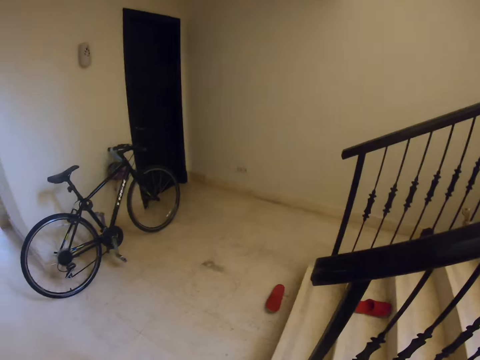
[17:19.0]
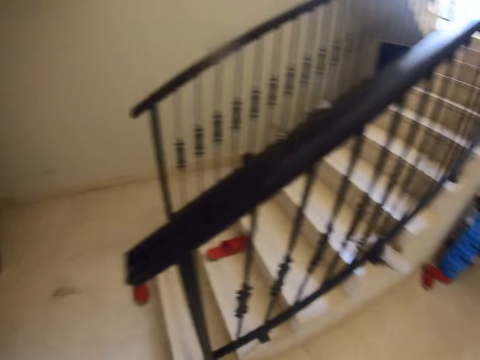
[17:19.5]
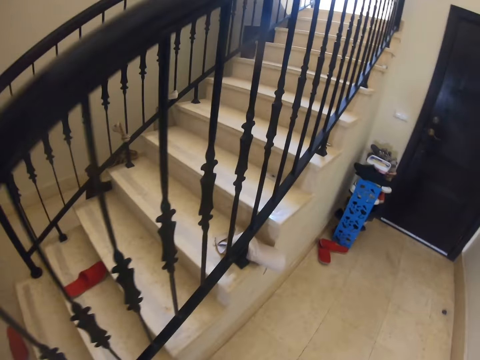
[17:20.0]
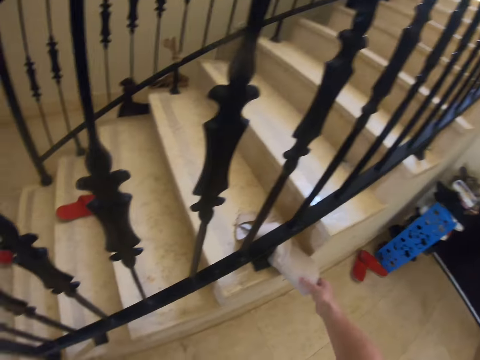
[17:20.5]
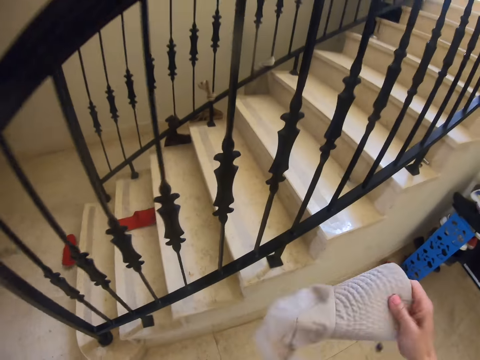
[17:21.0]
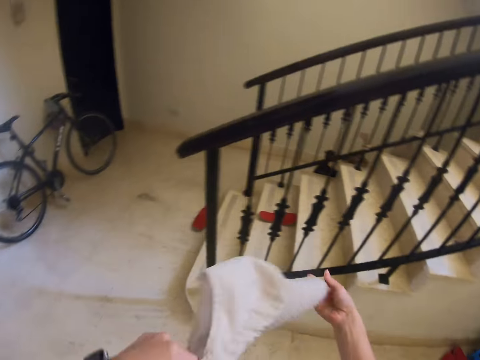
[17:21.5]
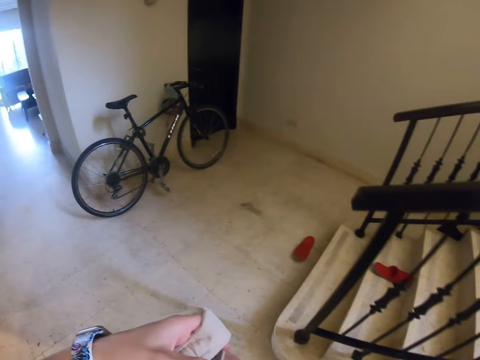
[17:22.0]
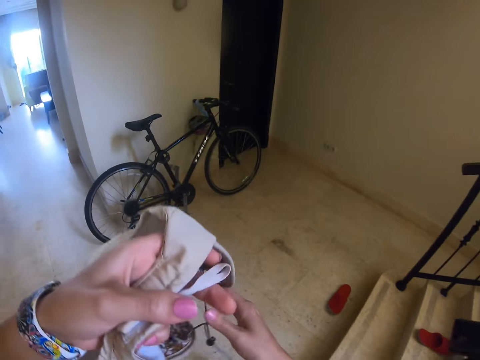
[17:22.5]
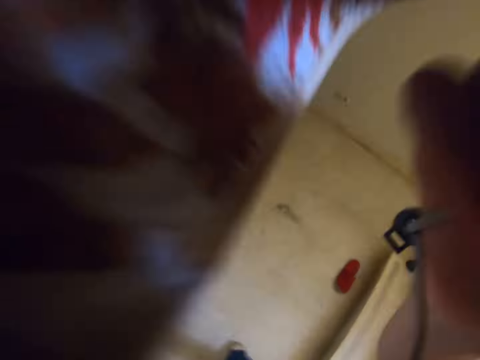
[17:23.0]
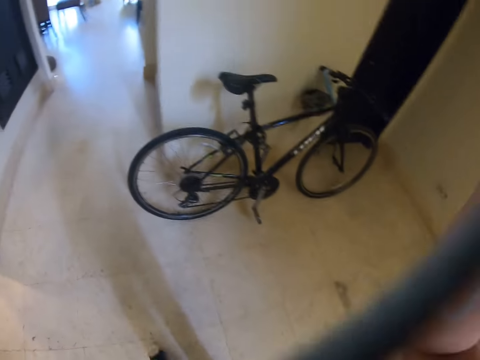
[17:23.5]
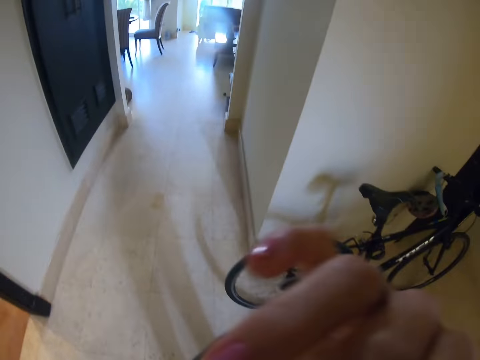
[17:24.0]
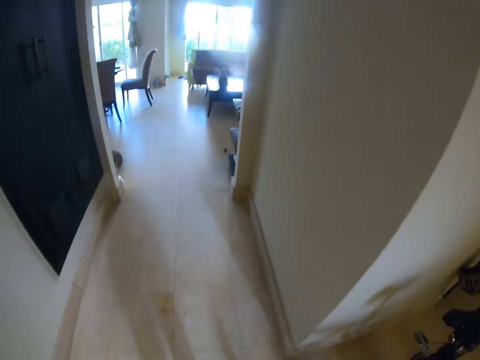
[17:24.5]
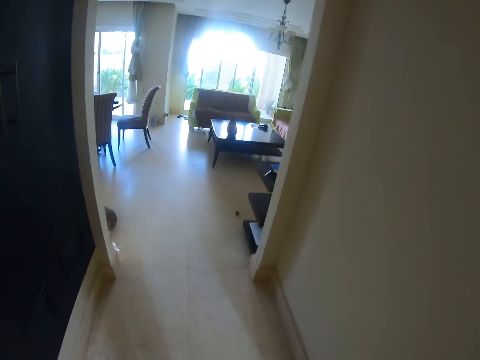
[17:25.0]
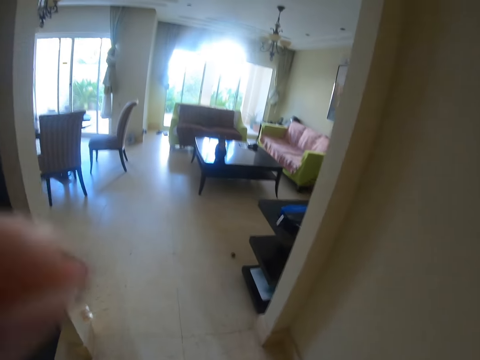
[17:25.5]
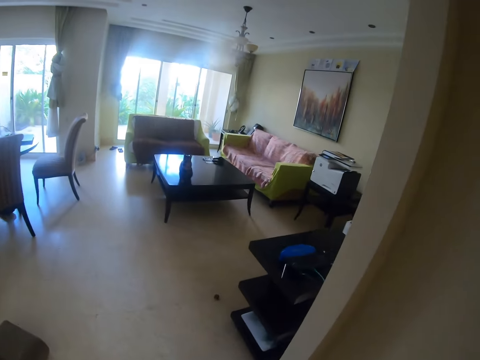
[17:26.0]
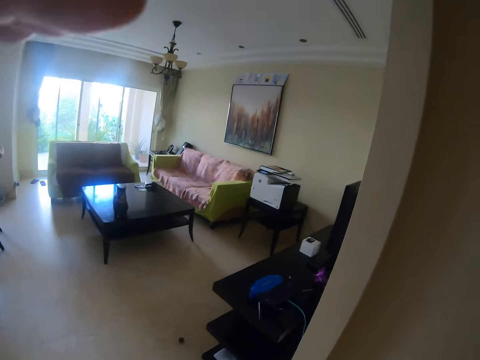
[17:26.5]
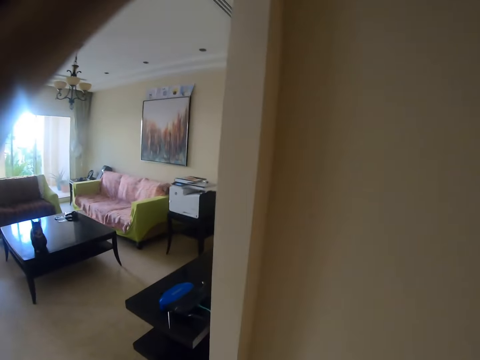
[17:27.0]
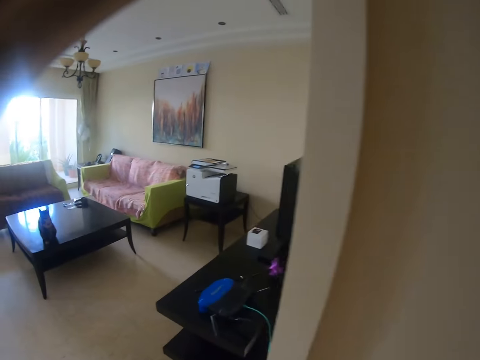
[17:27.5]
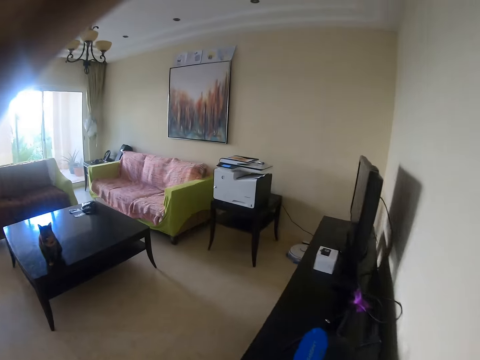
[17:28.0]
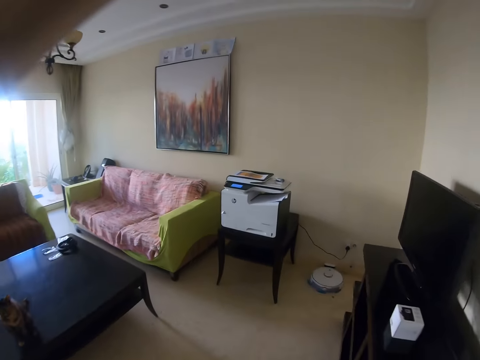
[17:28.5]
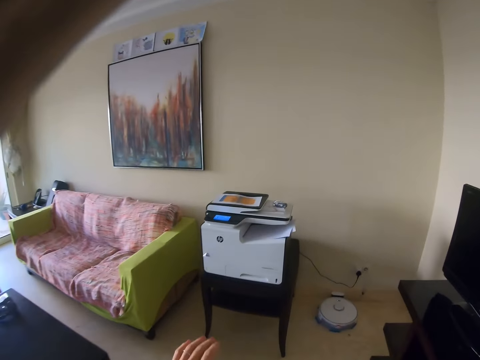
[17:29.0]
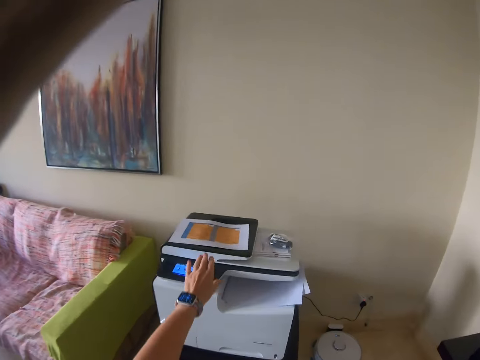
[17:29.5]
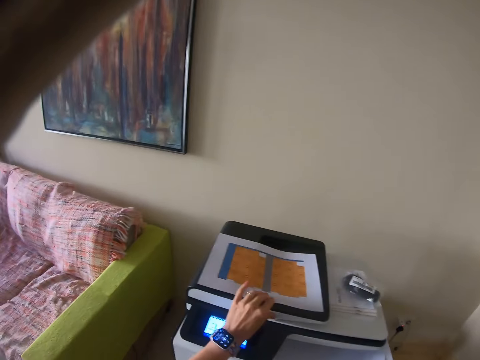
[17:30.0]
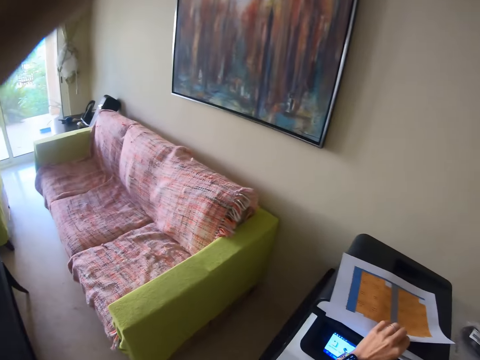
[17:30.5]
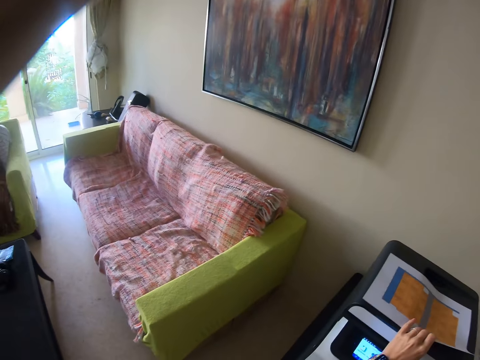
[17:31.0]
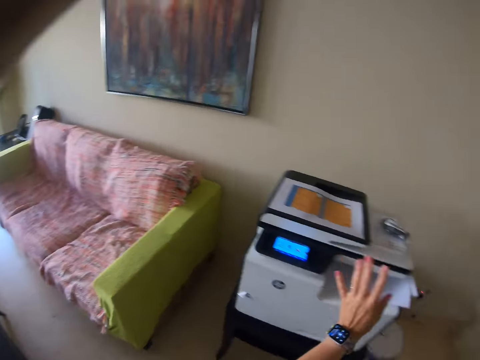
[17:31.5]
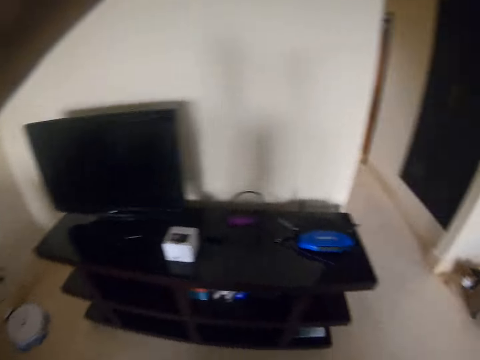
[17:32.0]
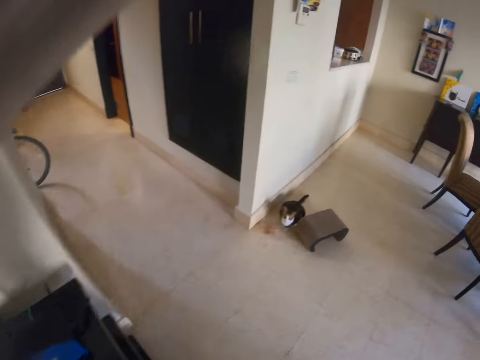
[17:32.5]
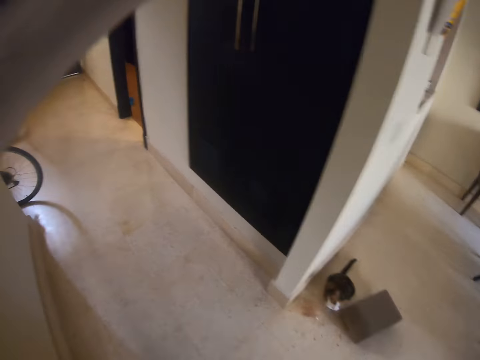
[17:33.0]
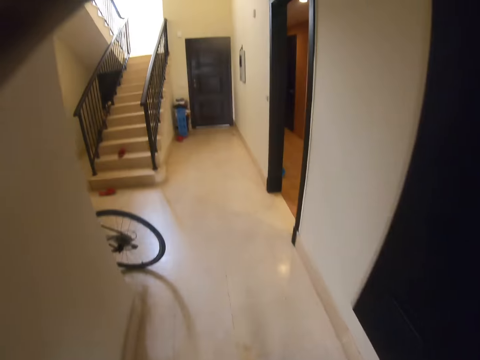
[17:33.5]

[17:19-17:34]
The camera wearer walks towards the stairs. They take a cap from the stairs. They walk towards the sitting room. They put a hand on the printer. They take papers from the printer.

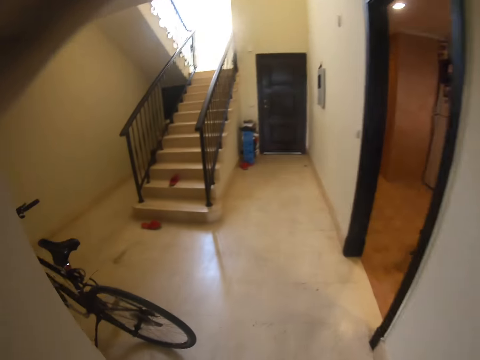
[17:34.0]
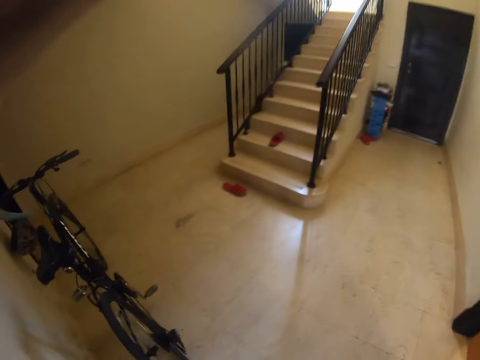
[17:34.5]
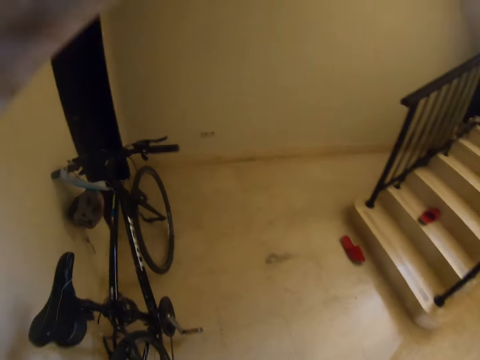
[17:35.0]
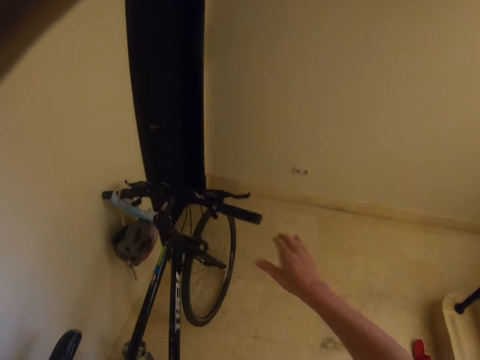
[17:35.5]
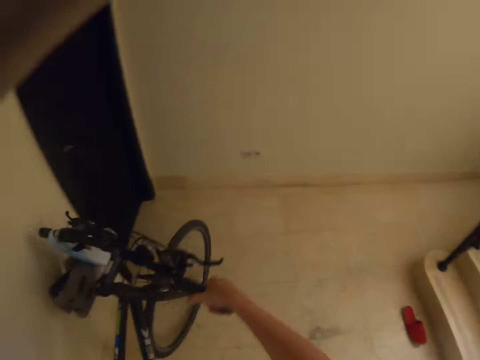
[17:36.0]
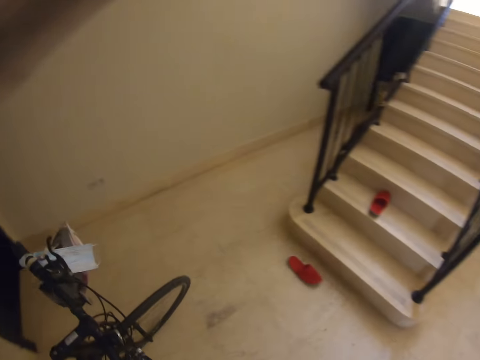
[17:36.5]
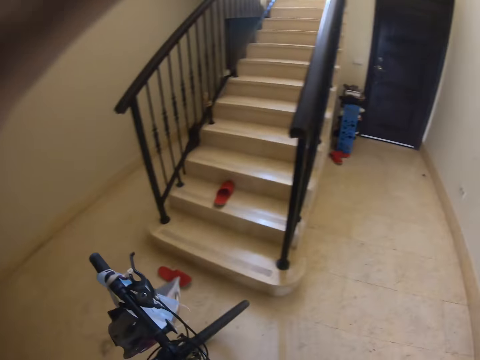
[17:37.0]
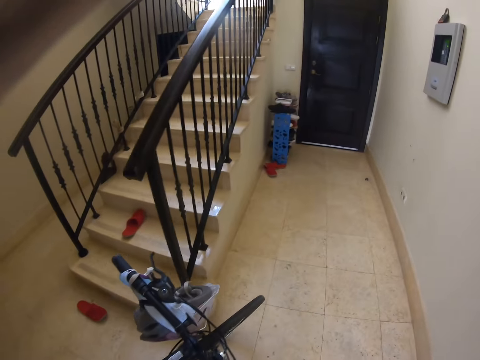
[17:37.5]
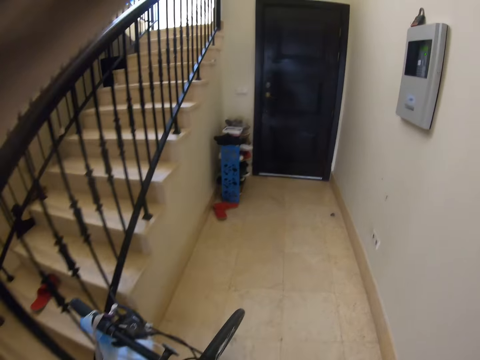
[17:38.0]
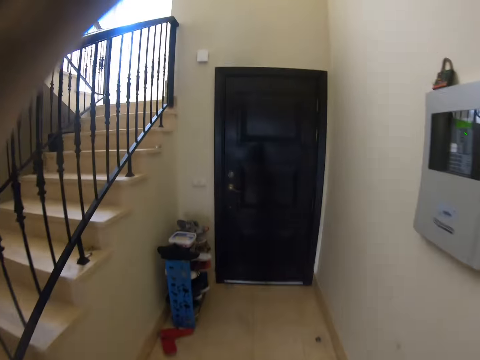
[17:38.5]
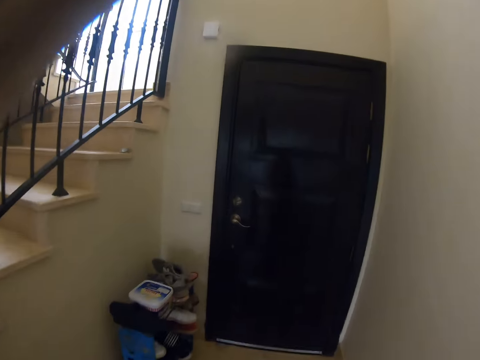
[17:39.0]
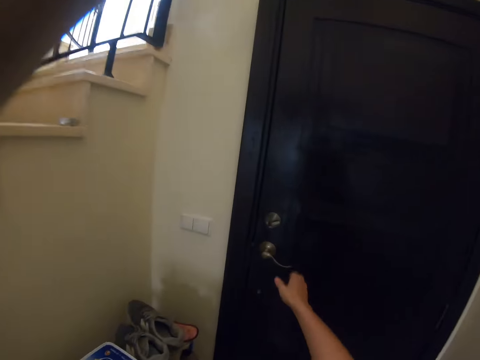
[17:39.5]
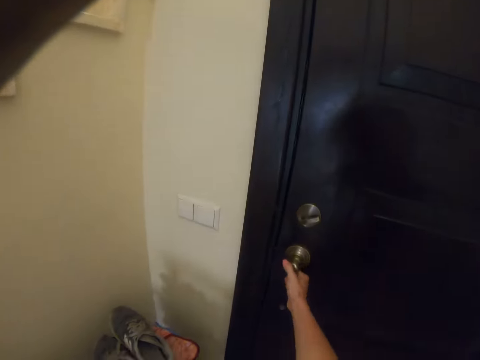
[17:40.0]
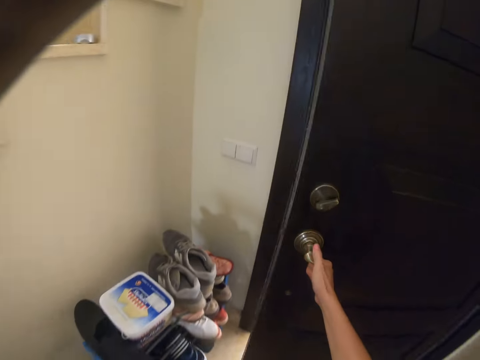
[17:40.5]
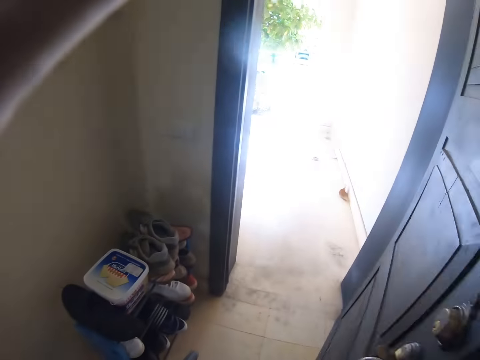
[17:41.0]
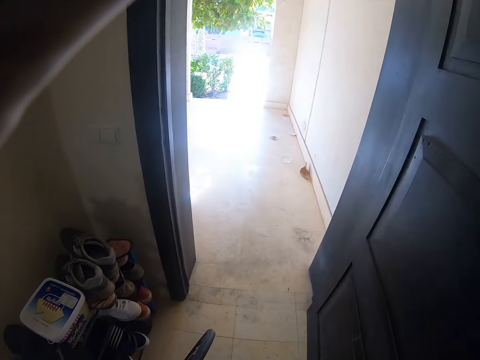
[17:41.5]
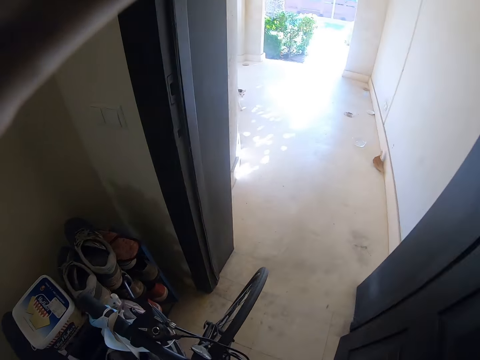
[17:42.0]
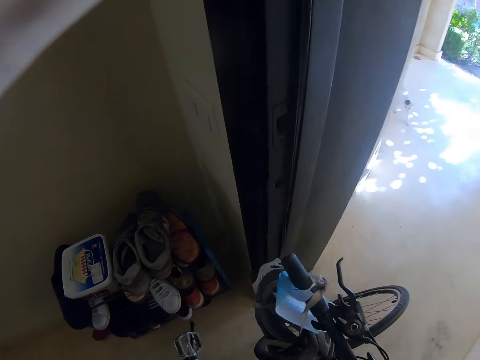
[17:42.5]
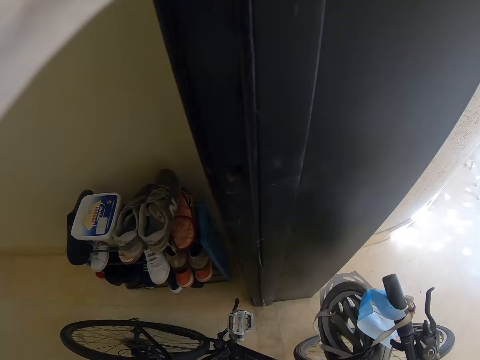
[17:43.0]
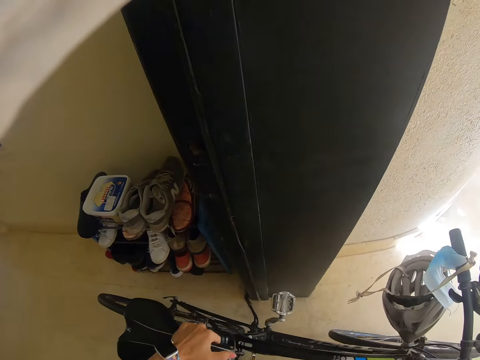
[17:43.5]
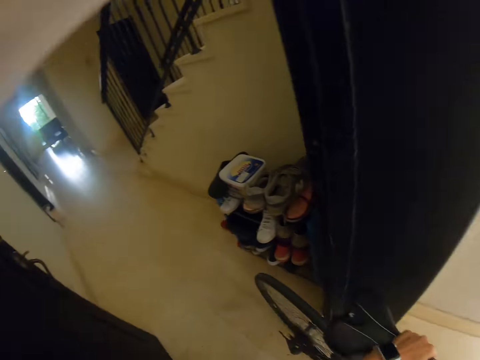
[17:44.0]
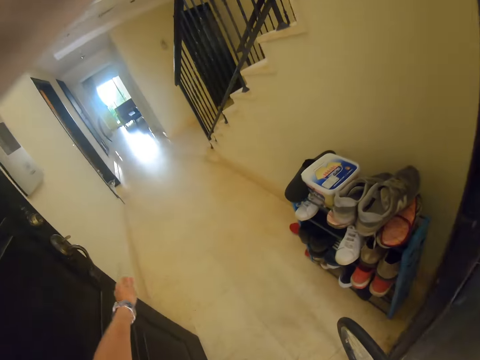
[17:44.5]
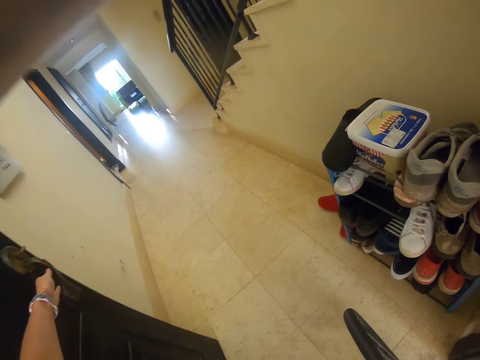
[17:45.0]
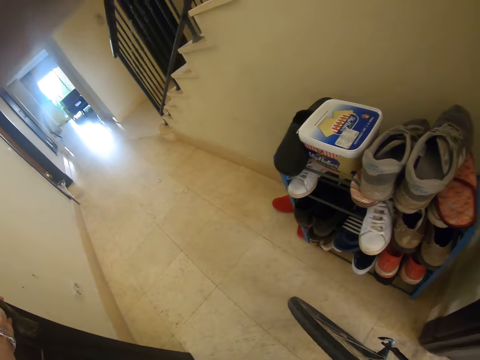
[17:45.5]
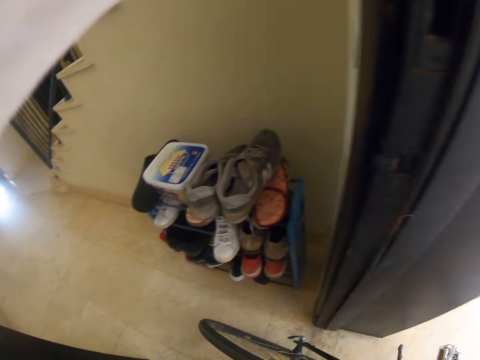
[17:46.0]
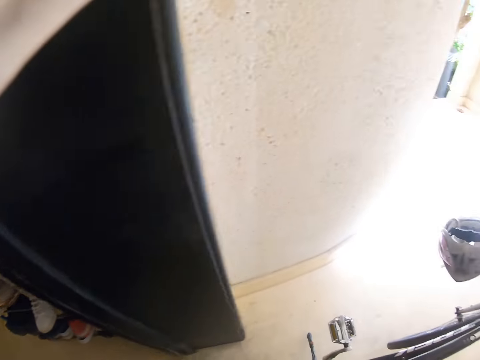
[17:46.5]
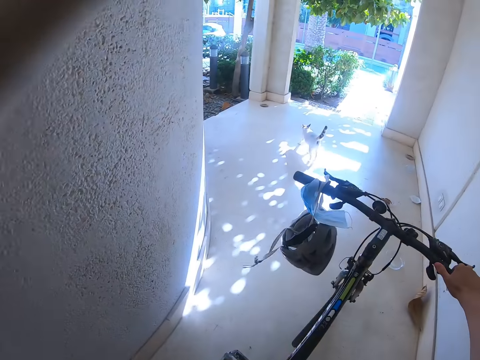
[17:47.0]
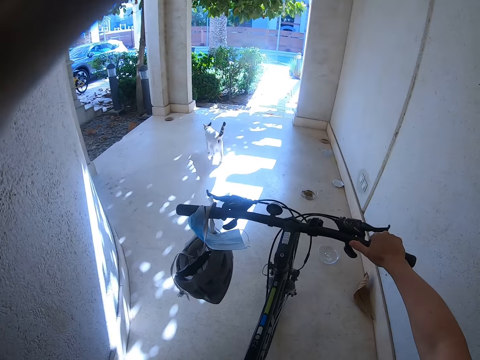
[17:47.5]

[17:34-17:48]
The camera wearer picks up the bicycle. They open the door. They walk outside the house. They close the door.
